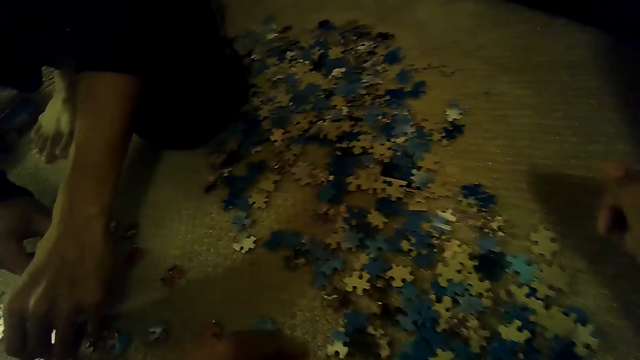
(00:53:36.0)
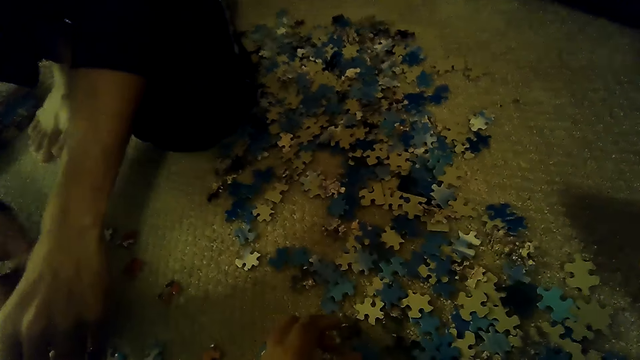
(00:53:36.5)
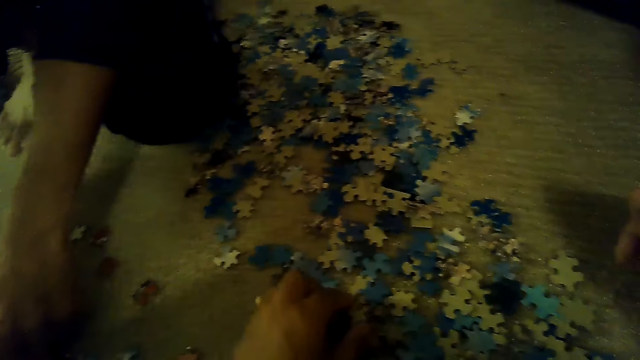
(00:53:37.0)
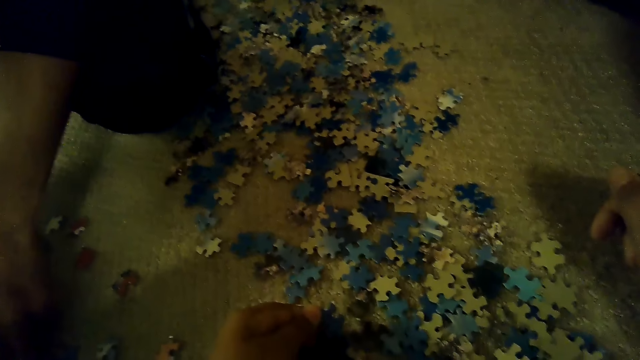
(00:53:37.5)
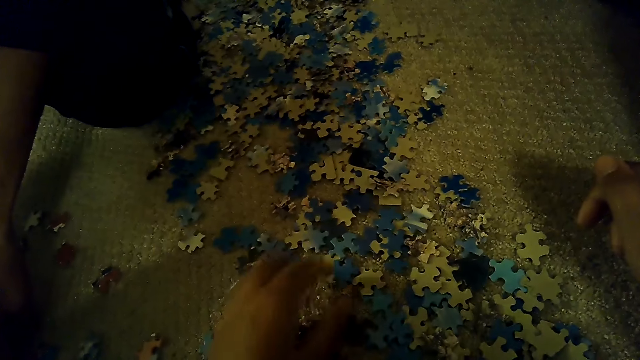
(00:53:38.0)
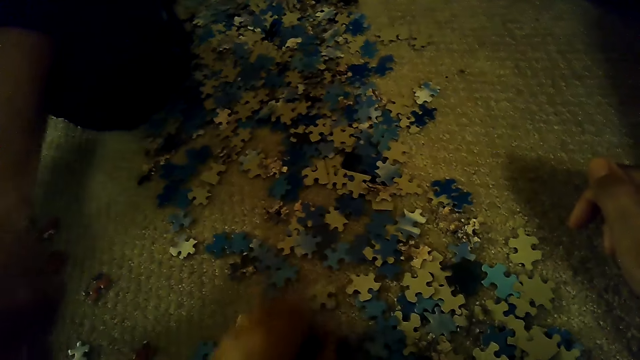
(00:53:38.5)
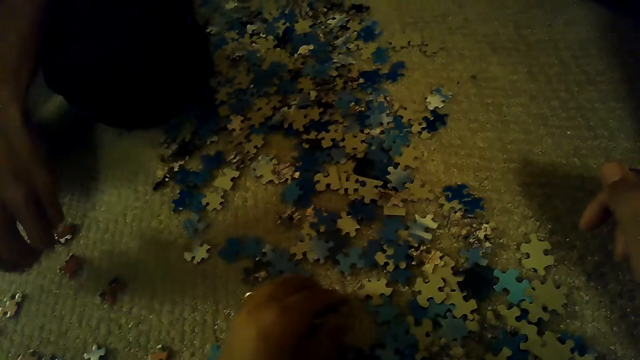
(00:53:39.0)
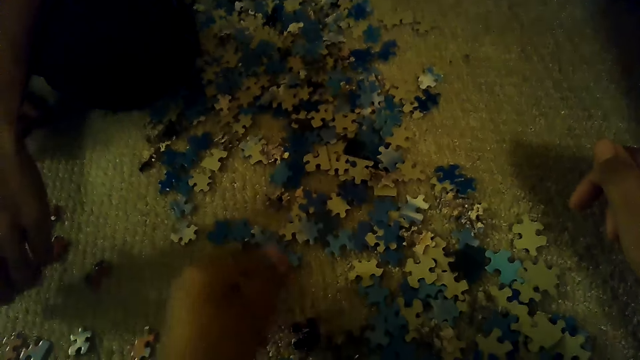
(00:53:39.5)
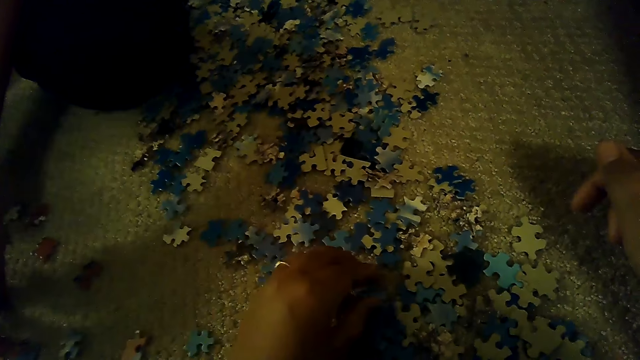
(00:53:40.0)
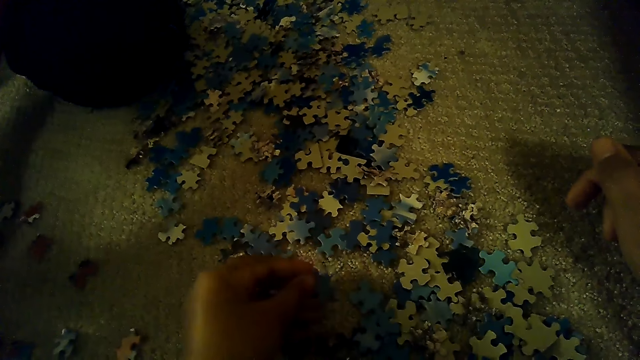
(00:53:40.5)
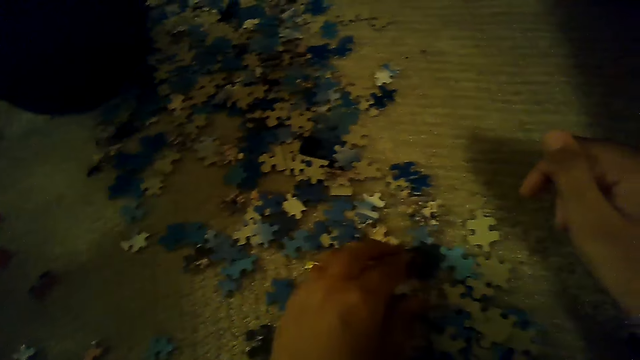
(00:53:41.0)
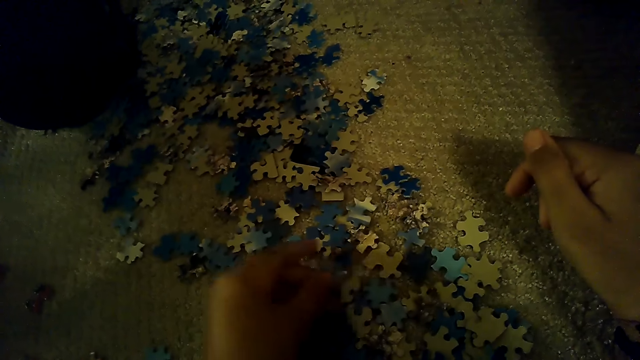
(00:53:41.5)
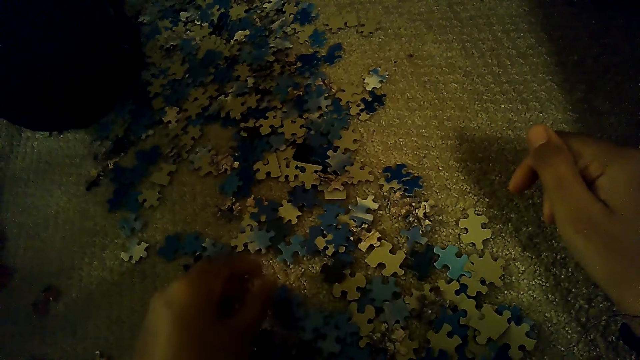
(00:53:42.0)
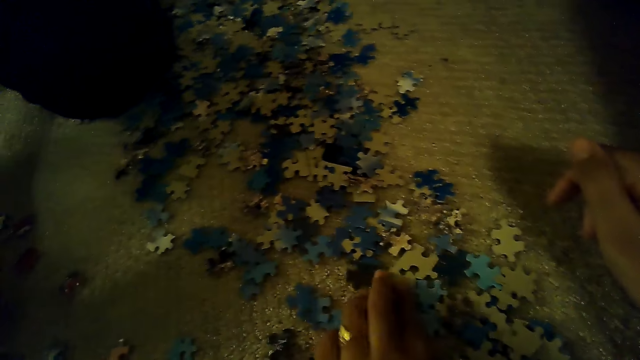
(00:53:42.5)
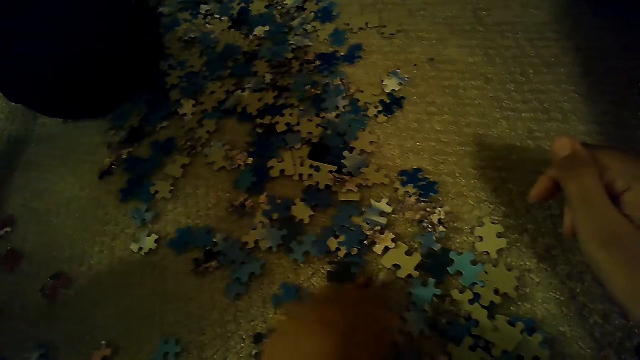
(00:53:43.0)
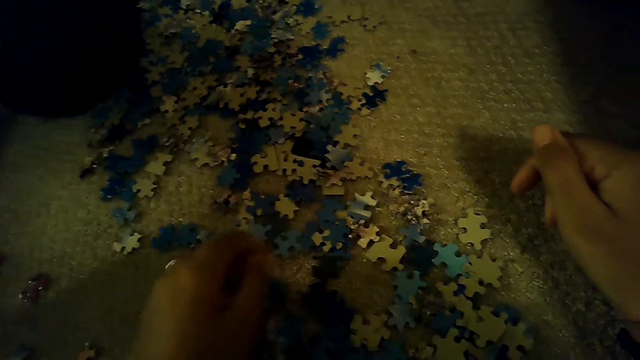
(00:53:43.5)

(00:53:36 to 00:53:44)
The camera wearer selects puzzle pieces by left hand.

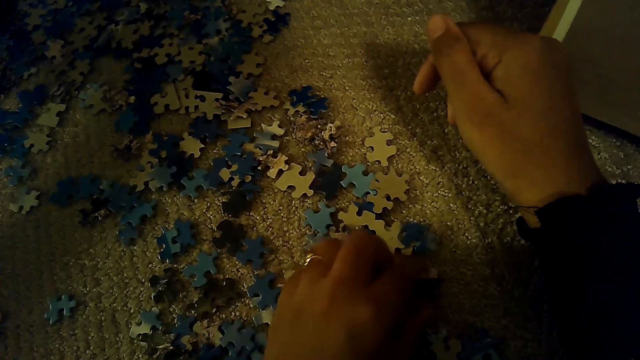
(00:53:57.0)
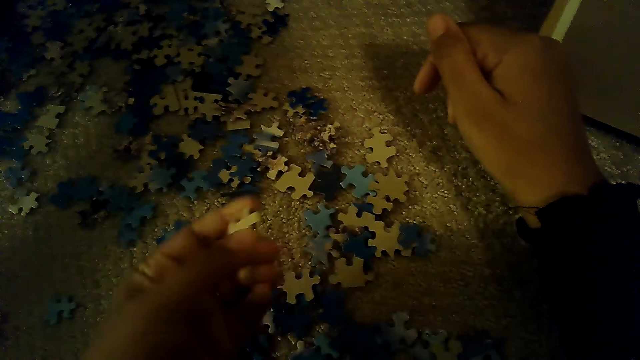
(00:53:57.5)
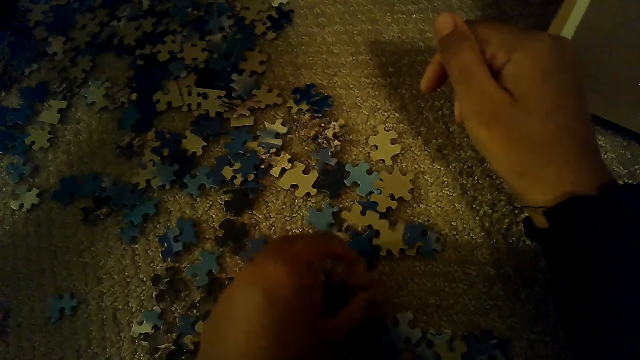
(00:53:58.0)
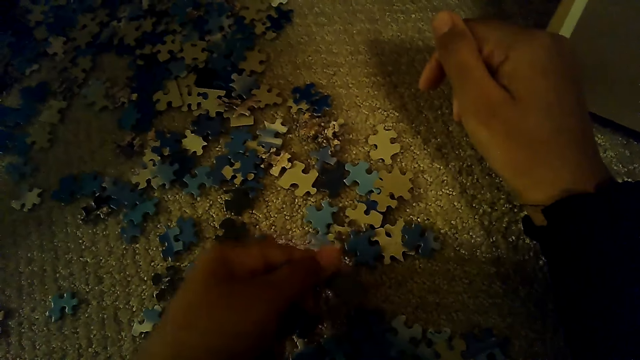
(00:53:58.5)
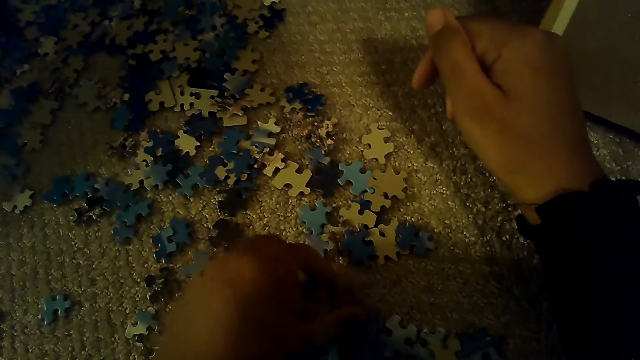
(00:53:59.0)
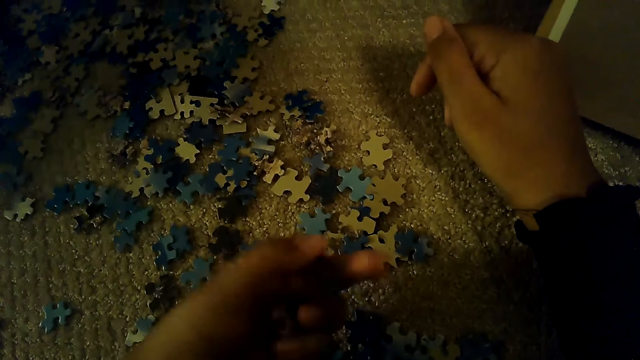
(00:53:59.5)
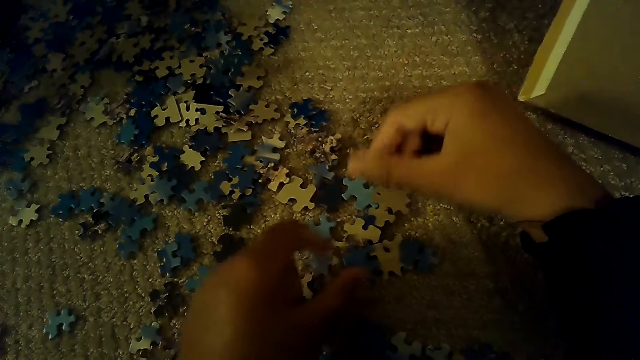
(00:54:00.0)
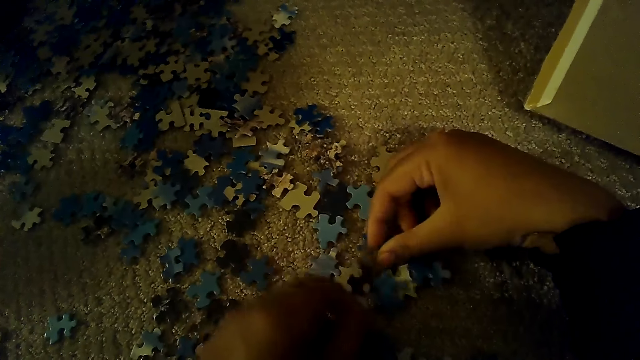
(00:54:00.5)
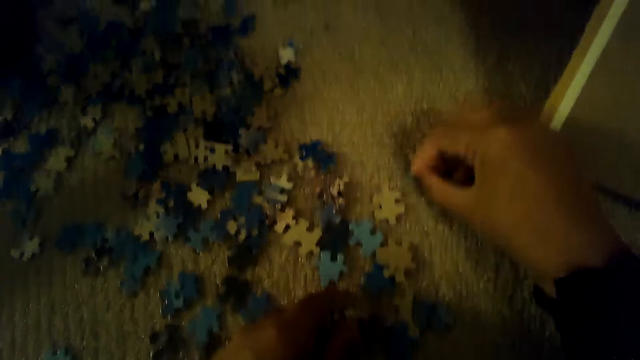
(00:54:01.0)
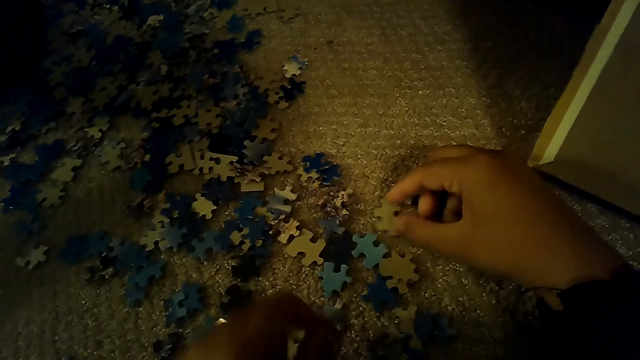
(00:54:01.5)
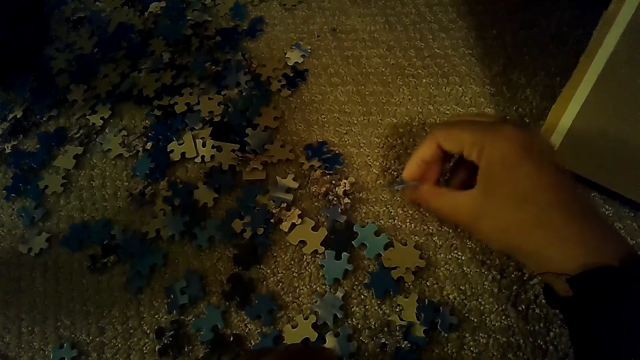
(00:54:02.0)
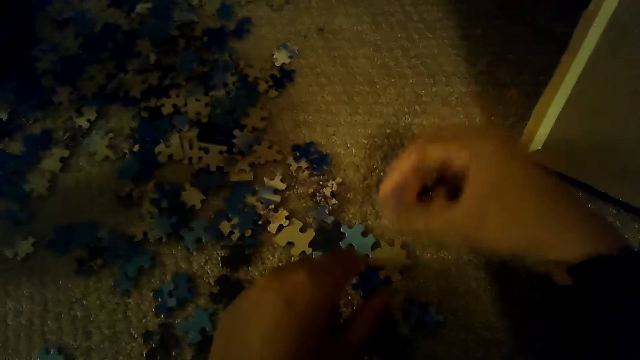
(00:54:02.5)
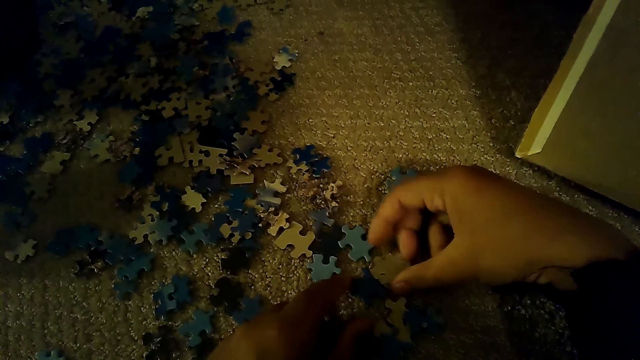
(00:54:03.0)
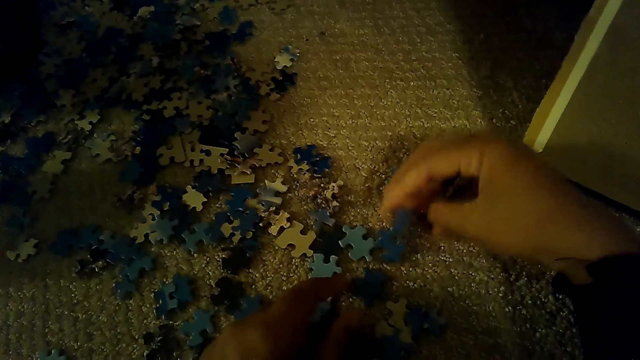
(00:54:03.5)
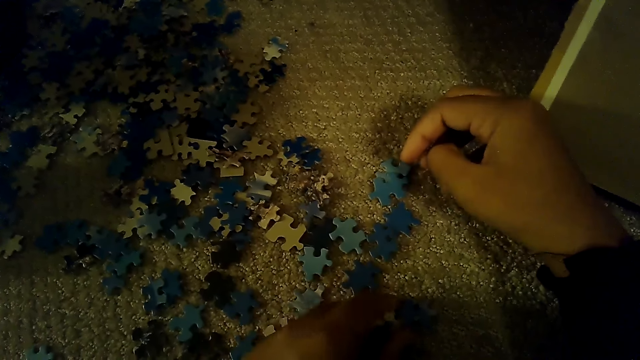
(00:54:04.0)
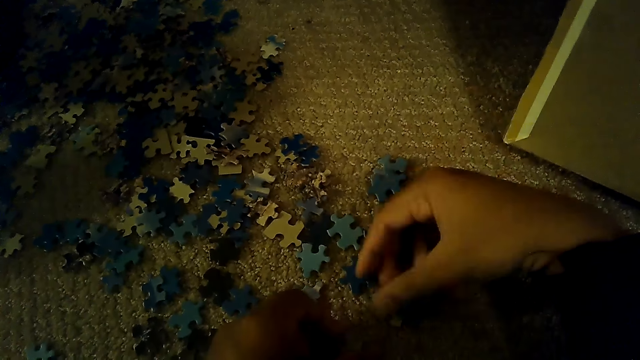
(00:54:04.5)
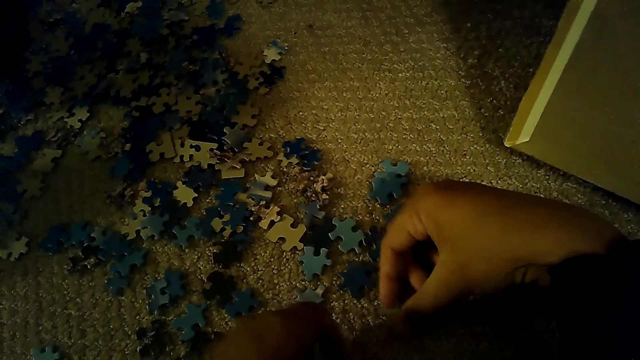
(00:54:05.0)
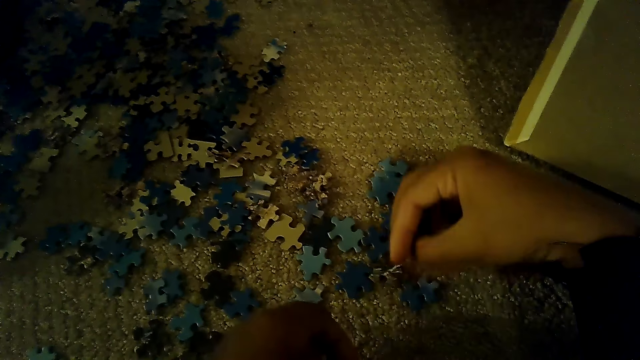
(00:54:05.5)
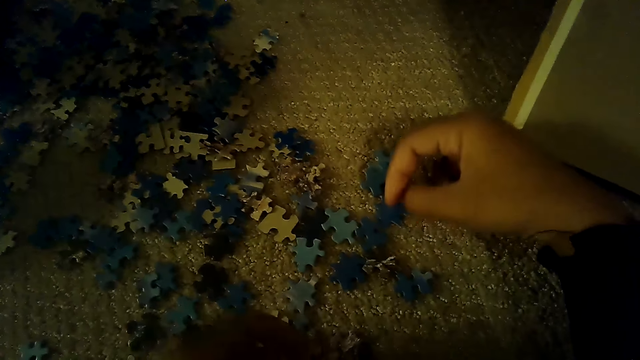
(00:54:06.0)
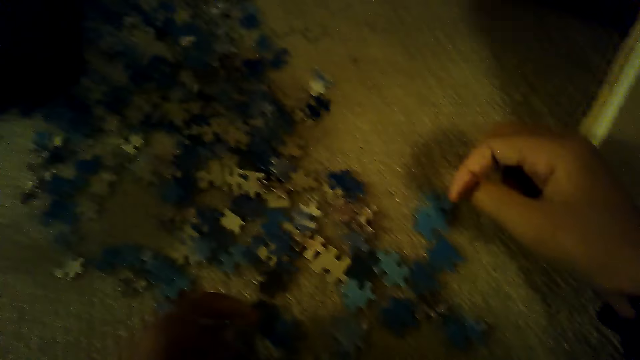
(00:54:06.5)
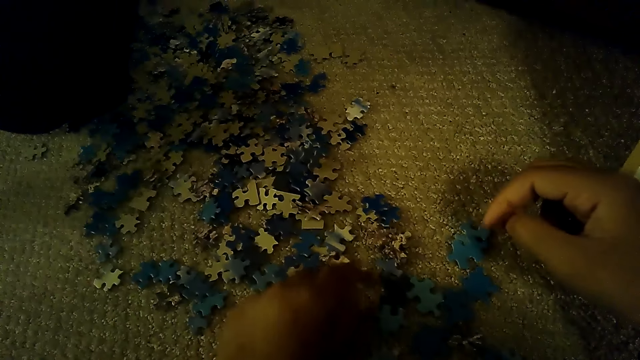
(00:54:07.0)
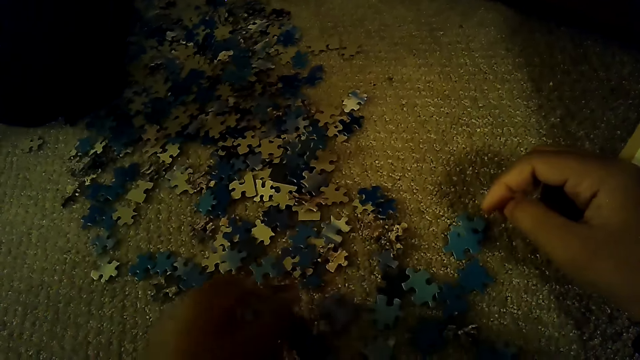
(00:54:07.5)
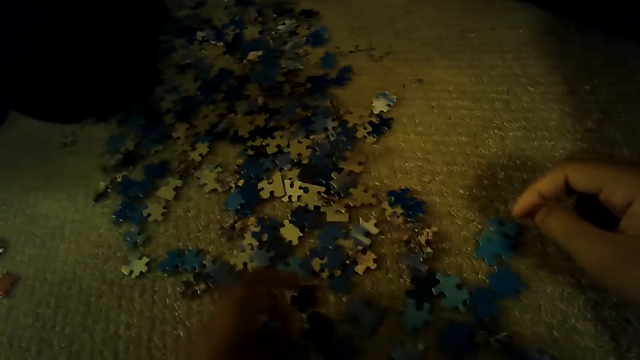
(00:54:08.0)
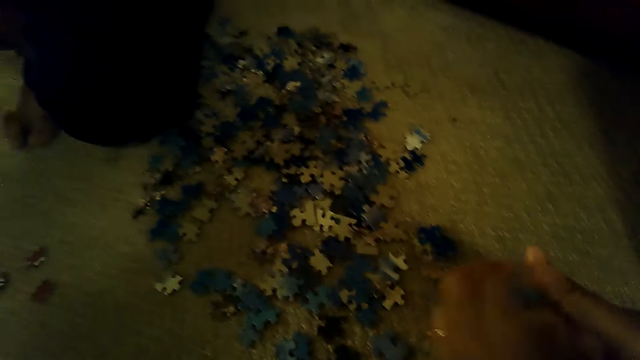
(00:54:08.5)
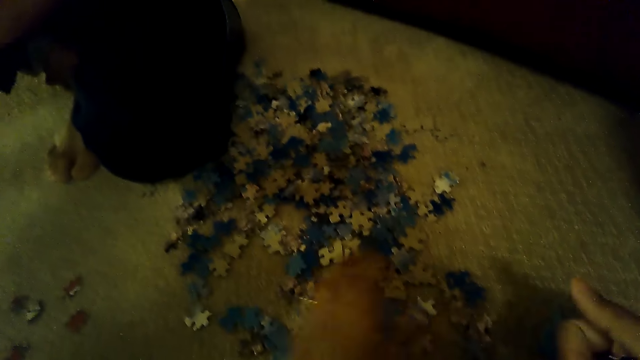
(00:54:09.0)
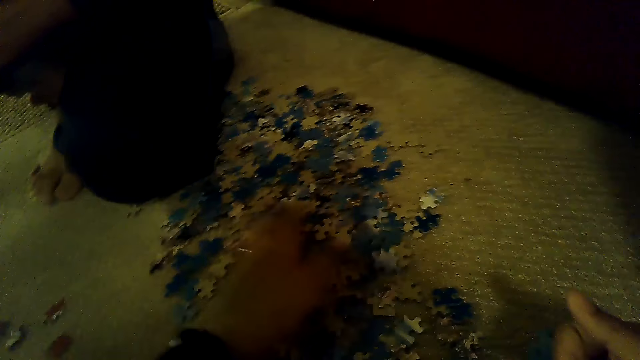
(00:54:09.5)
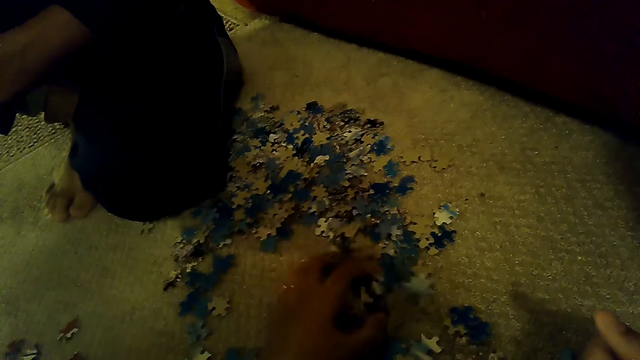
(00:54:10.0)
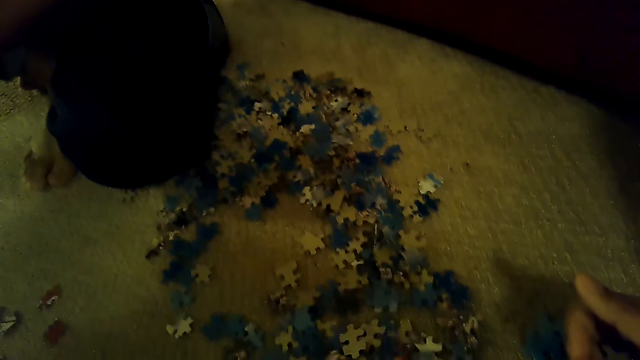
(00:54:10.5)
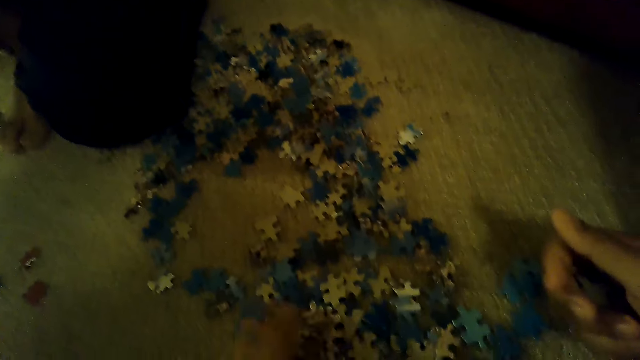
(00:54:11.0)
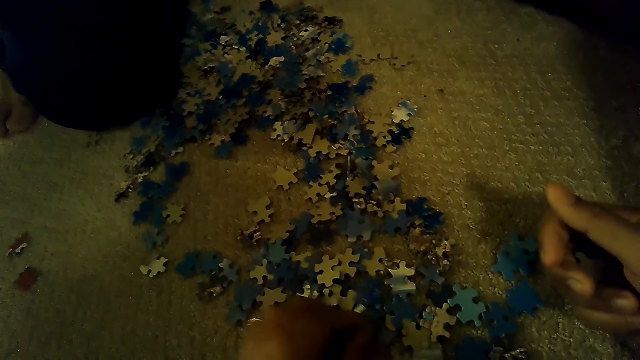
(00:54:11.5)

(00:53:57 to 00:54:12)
The camera wearer picks puzzle pieces by the left hand. They hold the pieces by the right hand. They select the puzzle pieces by the left hand.
